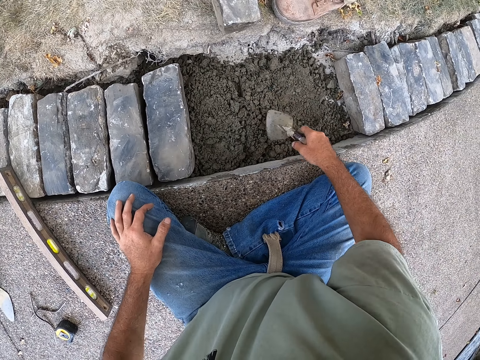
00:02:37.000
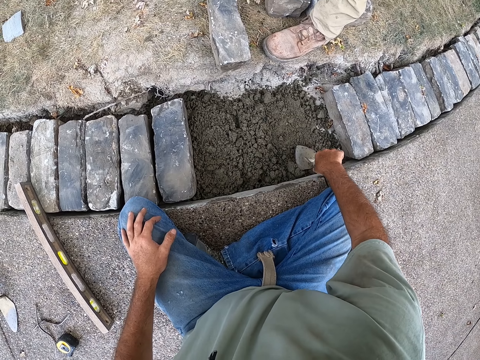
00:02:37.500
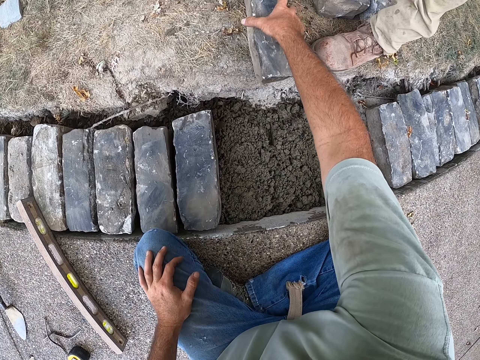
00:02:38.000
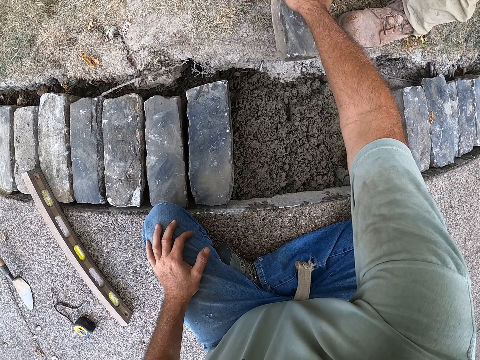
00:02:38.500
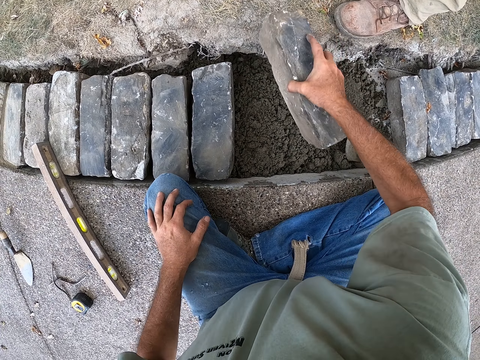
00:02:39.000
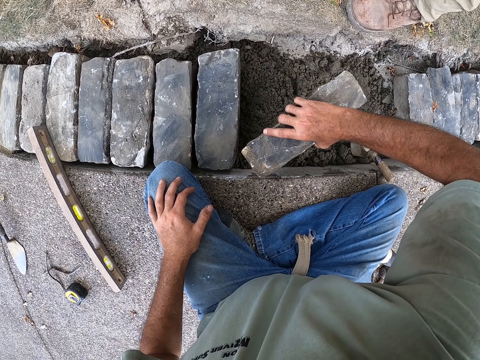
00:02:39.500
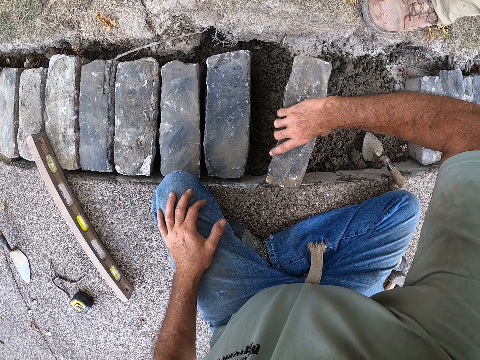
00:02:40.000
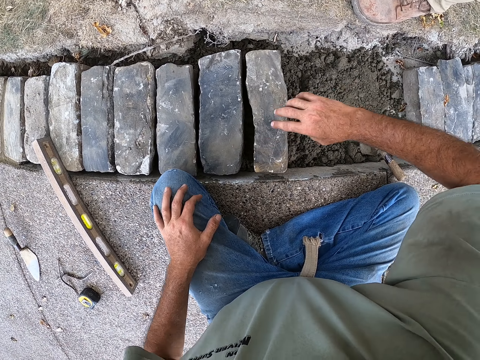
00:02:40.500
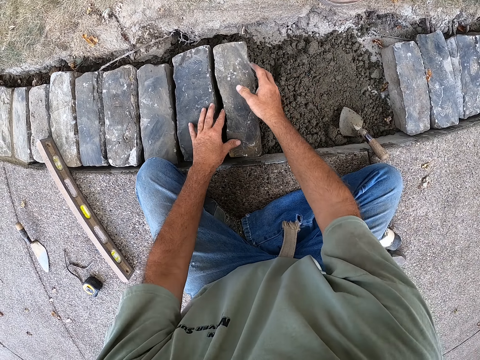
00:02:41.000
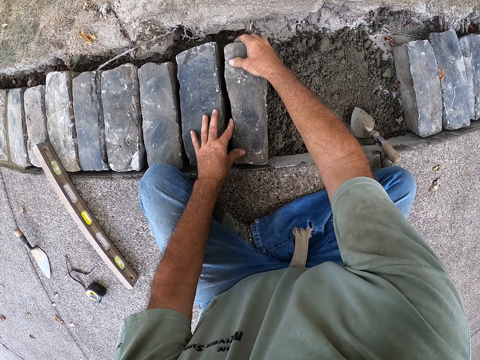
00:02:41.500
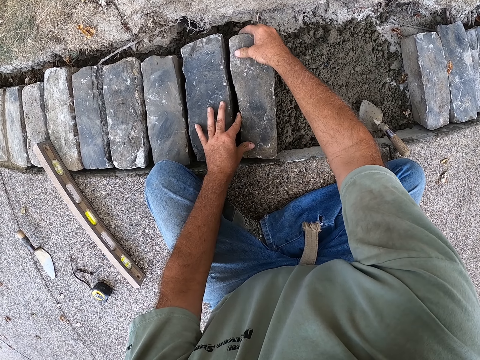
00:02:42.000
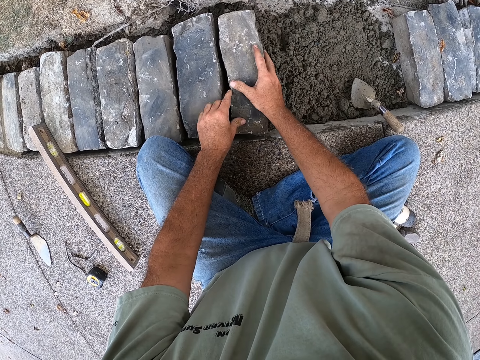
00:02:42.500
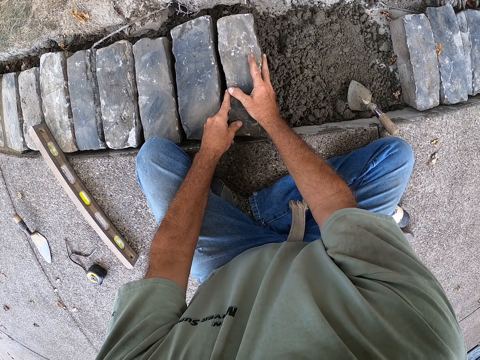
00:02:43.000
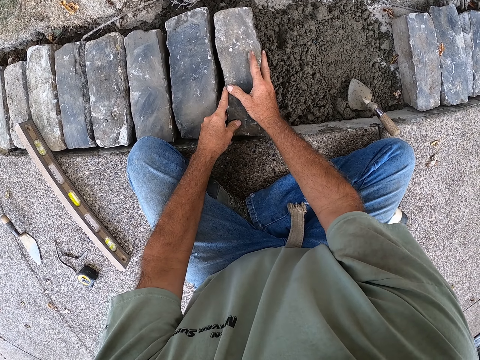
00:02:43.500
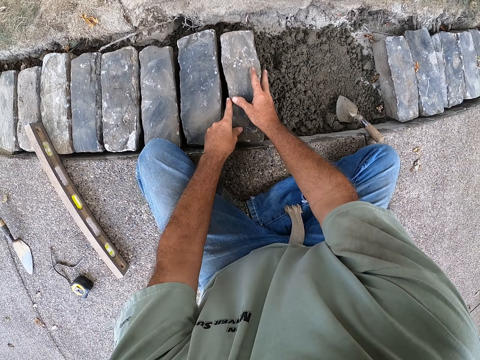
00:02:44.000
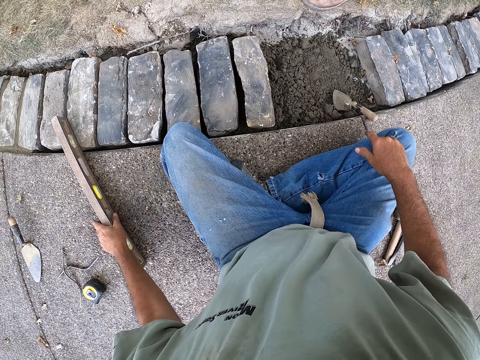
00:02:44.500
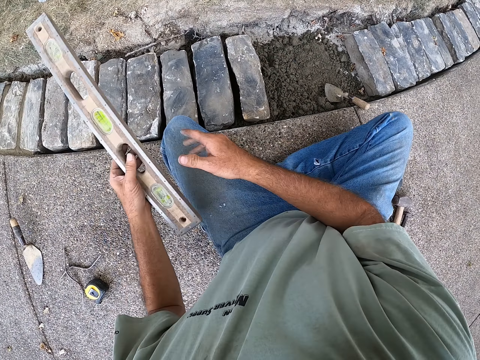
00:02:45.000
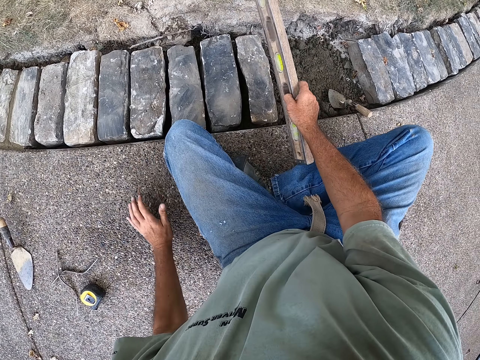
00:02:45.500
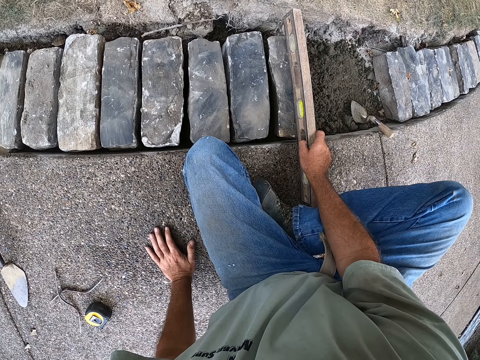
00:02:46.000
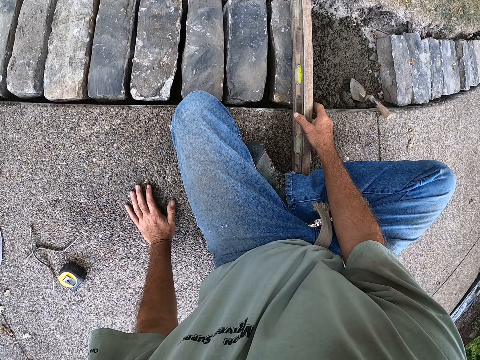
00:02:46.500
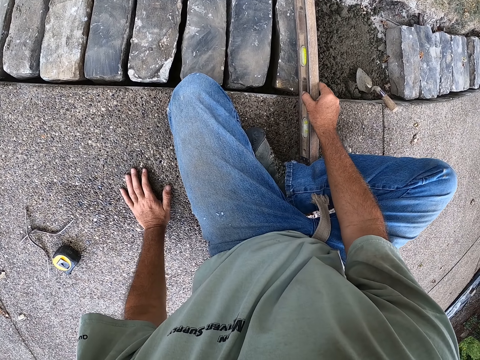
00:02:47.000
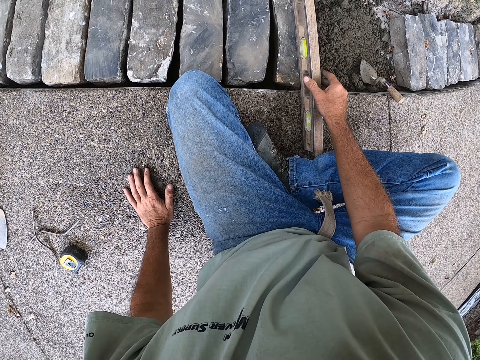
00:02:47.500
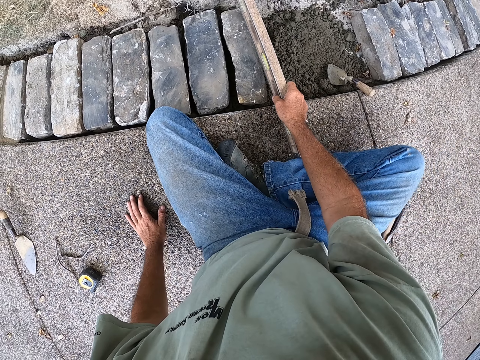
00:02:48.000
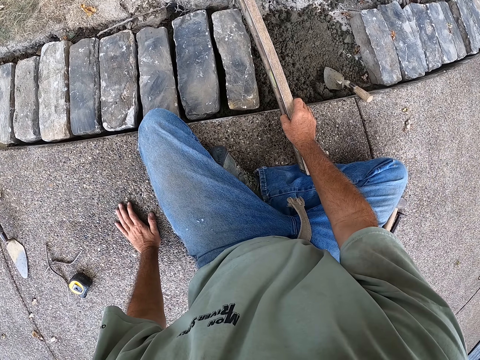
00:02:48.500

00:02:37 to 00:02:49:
The camera wearer mixes the sand. They put the trowel on the sand. They pick up the brick. They put the brick on the sand. They fix the brick with hands. They pick up the I beam level. They level the brick with the I beam level or spirit level.

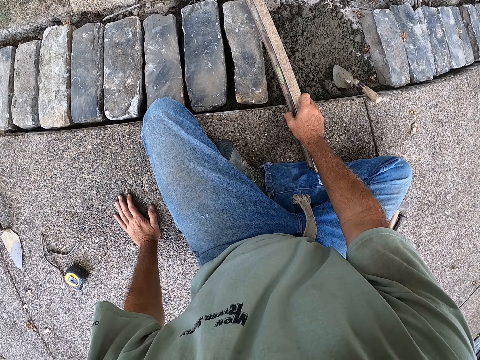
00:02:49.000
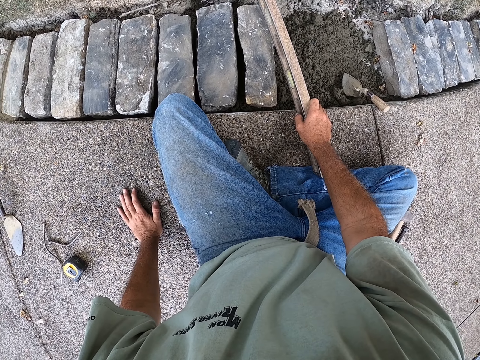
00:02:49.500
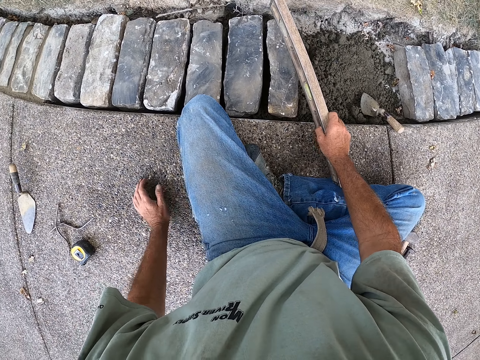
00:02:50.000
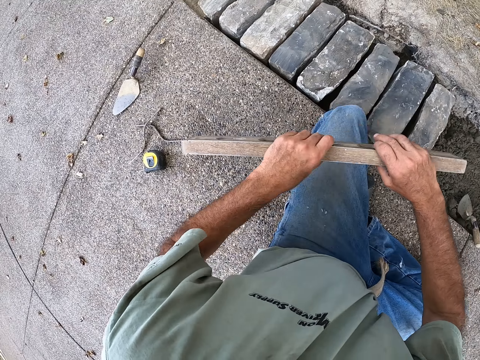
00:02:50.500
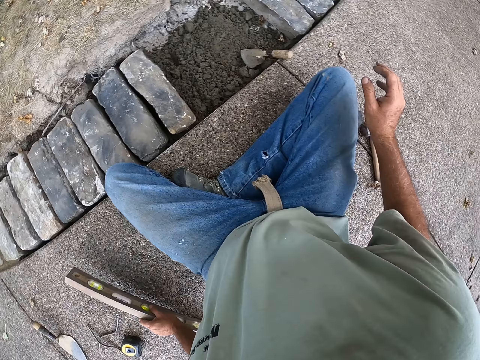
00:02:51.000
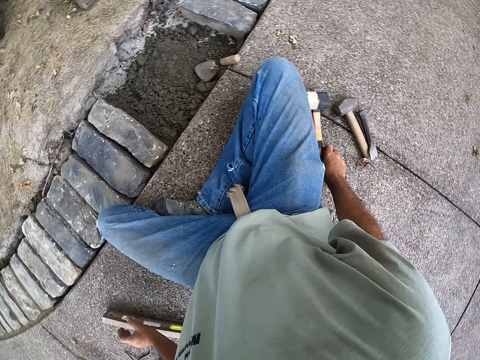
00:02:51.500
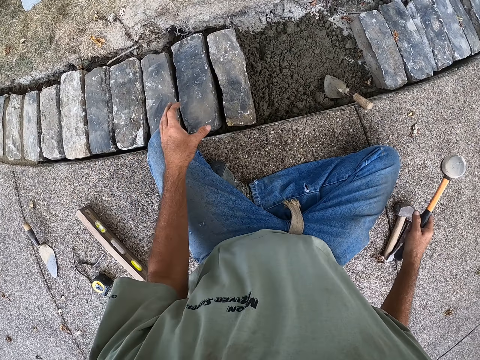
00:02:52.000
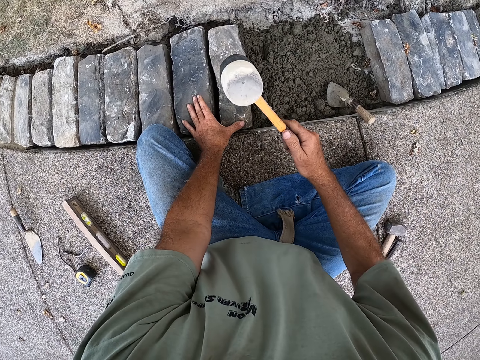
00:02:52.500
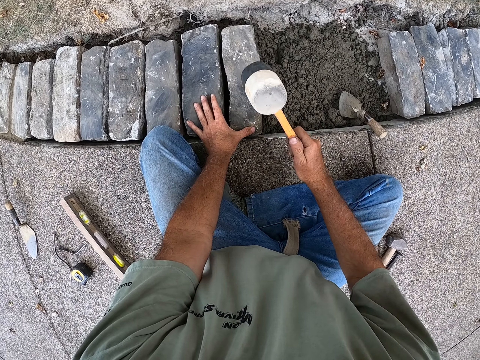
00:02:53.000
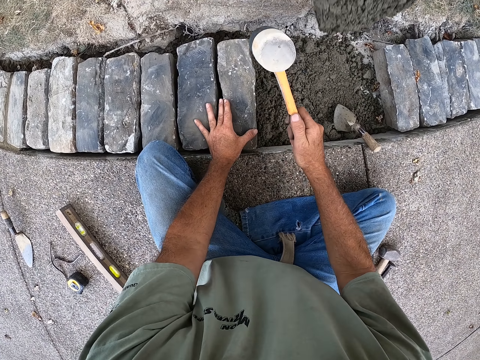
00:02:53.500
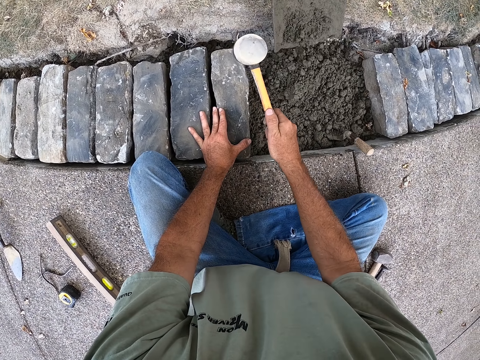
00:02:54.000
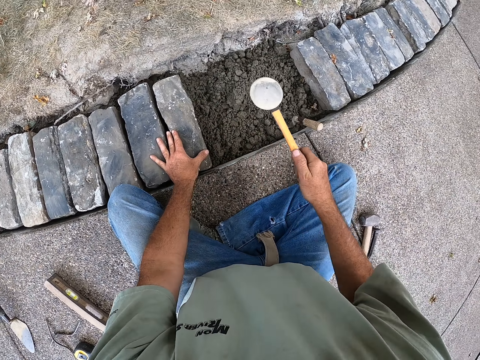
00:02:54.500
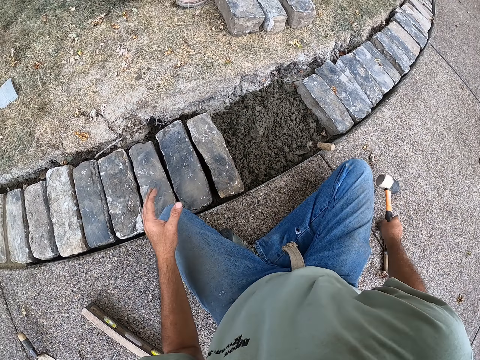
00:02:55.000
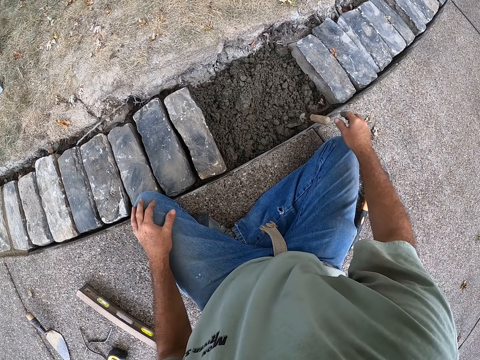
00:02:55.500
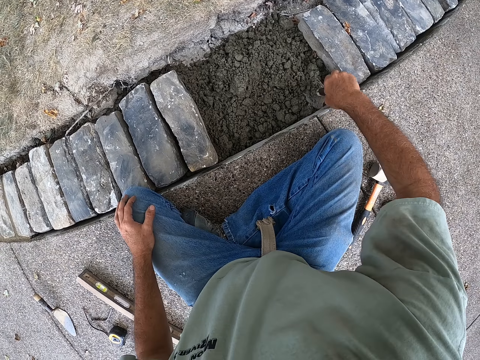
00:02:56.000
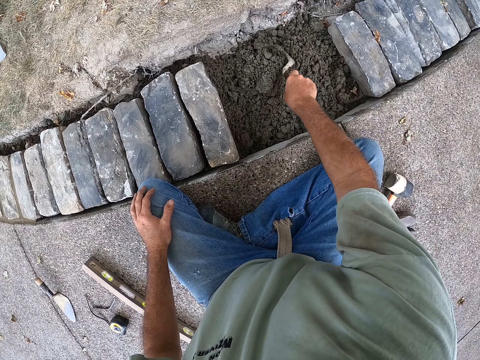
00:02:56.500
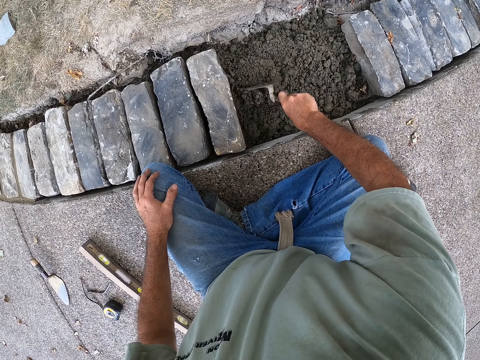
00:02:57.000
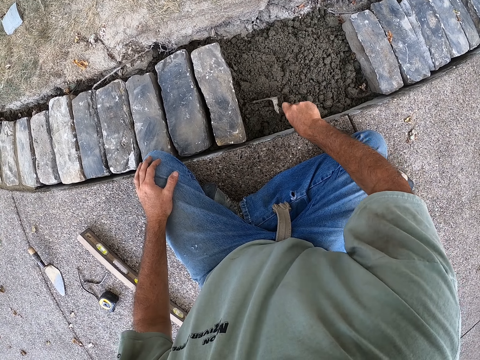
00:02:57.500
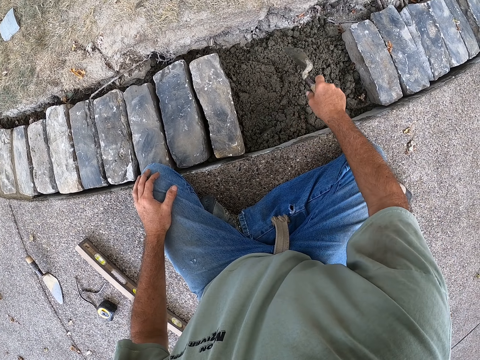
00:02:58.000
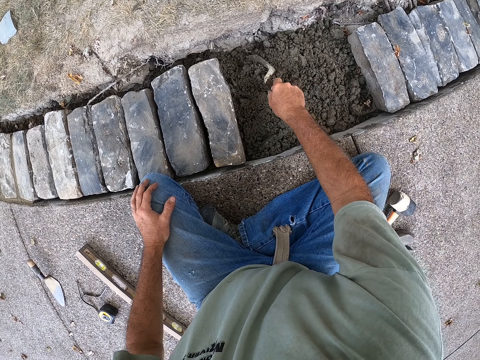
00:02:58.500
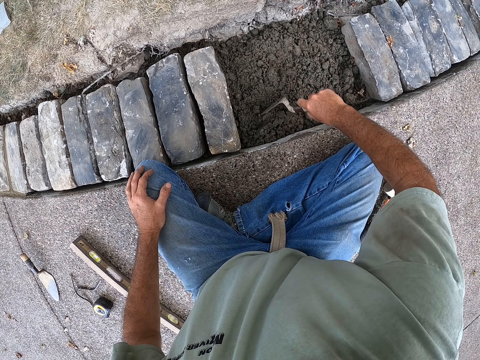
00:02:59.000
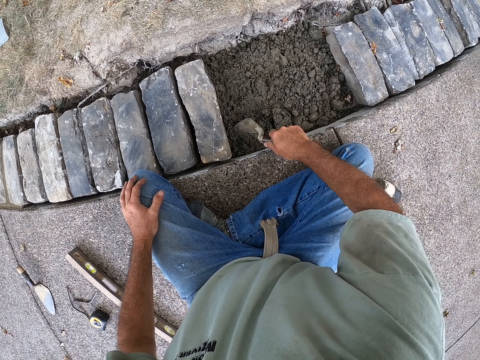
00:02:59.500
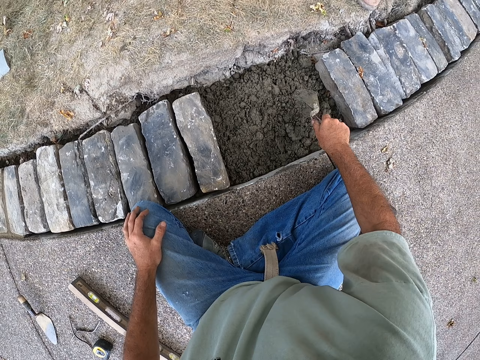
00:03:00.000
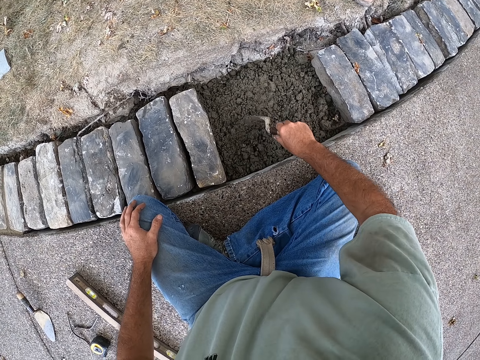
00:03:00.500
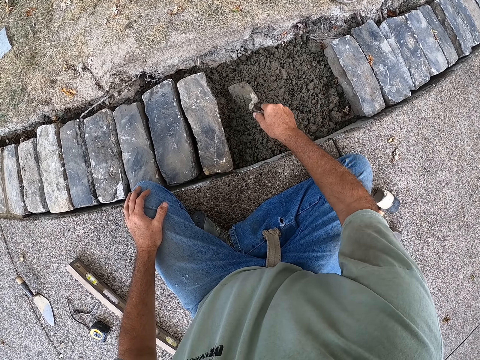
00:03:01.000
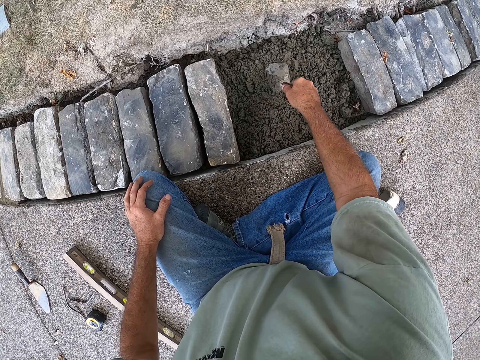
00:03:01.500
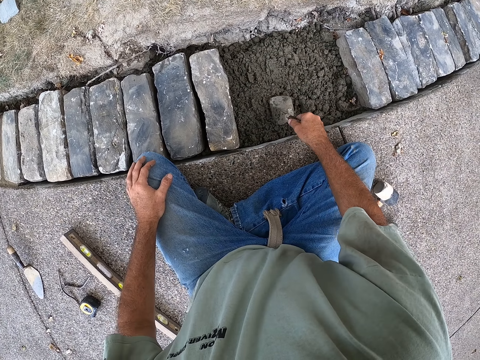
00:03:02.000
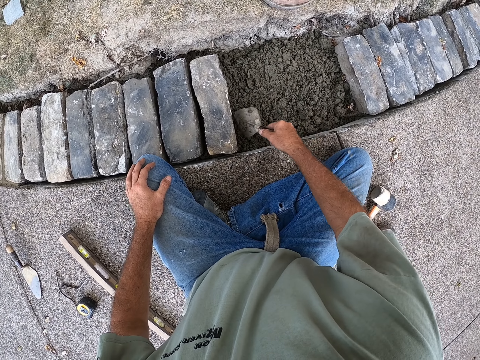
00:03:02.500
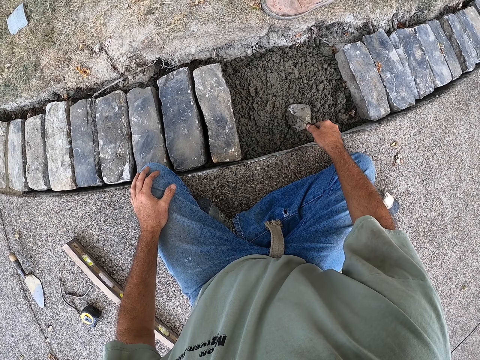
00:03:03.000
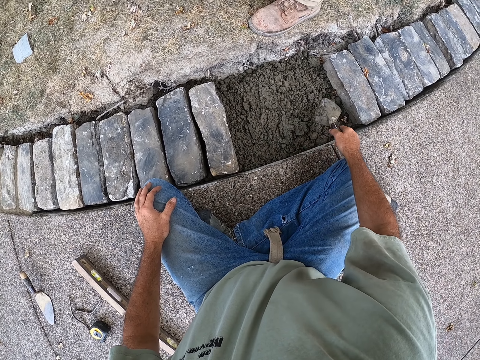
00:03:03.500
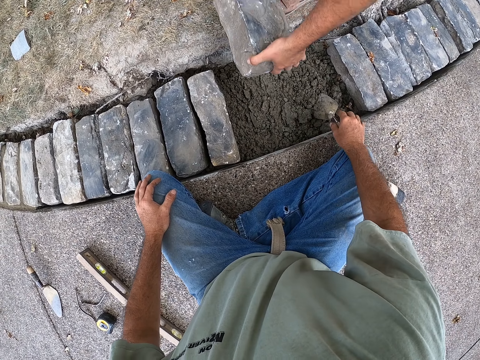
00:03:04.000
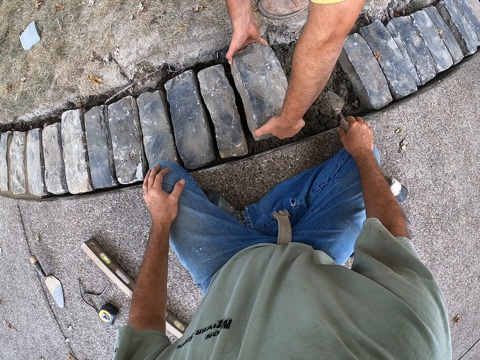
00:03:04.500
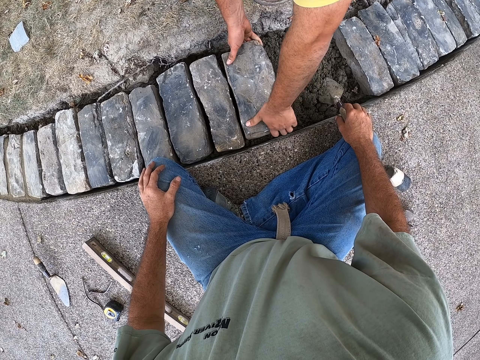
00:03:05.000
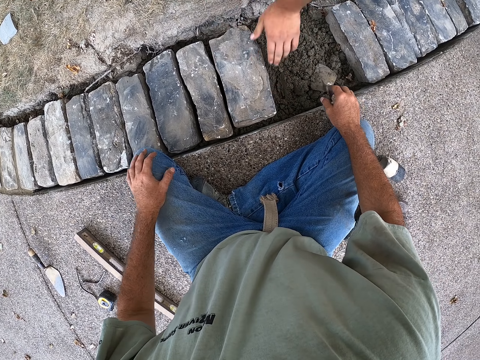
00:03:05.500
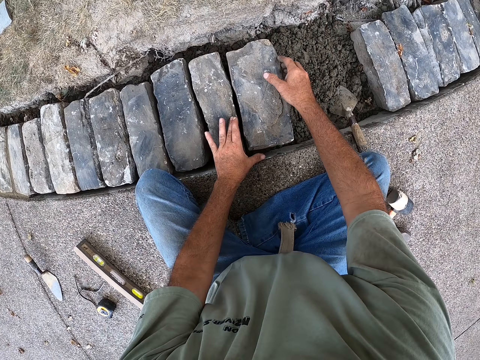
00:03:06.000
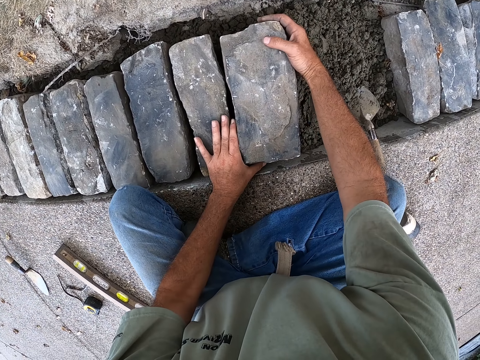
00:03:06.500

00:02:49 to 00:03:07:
The camera wearer holds the I beam level. They put the I beam level down. They hold the hammer. They hit the brick with the hammer. They put the hammer down. They hold the trowel. They spread the sand with the trowel. They mix the sand. They put the trowel on the sand. A man puts the brick on the sand. The camera wearer picks up the brick.
